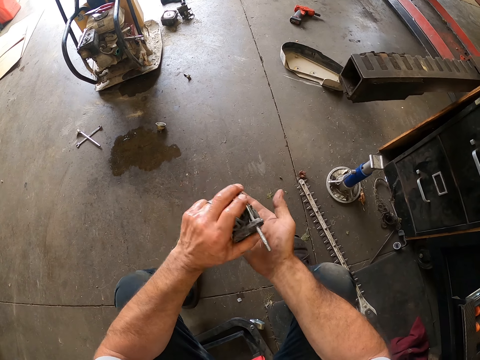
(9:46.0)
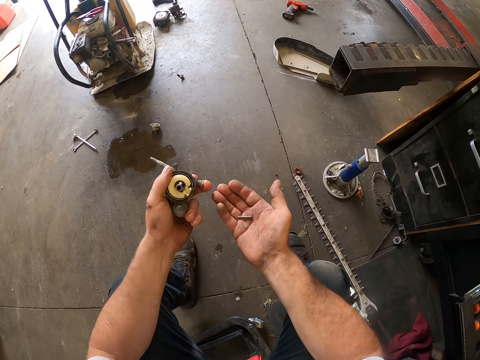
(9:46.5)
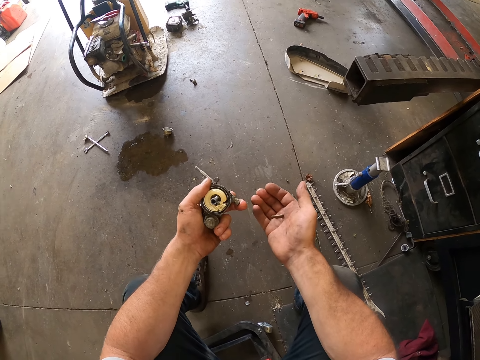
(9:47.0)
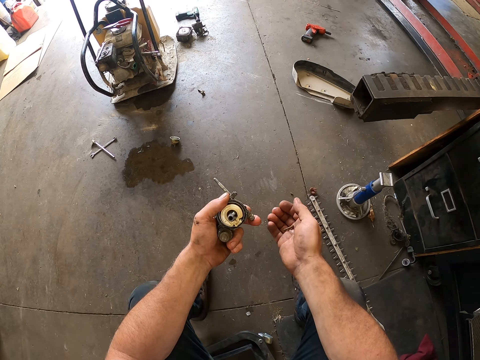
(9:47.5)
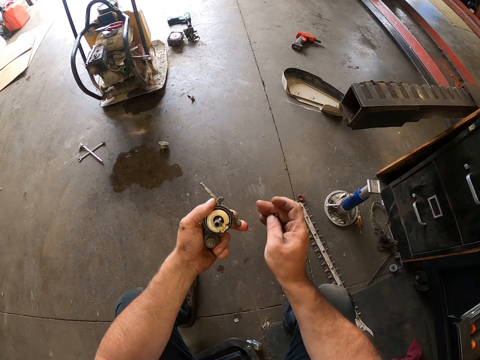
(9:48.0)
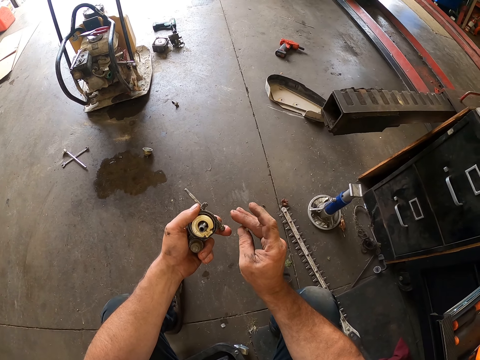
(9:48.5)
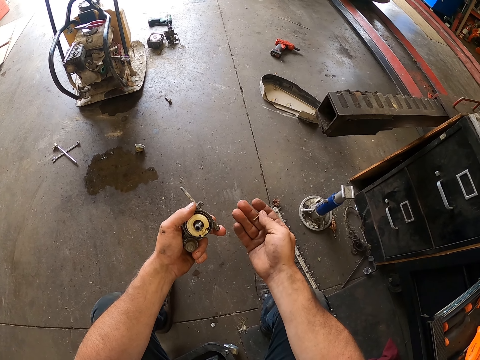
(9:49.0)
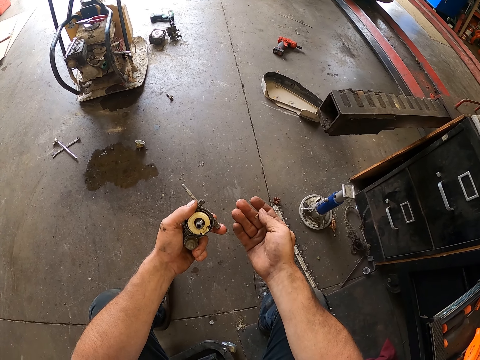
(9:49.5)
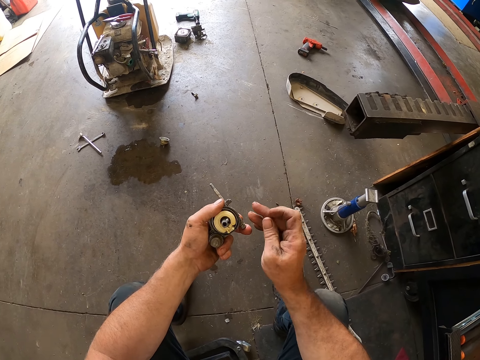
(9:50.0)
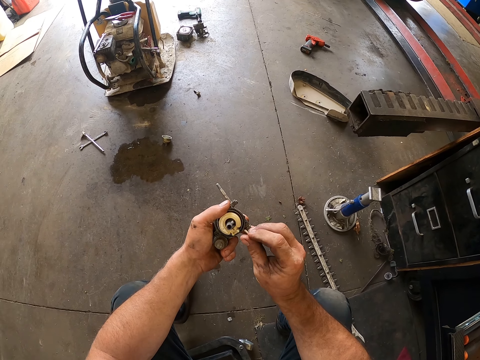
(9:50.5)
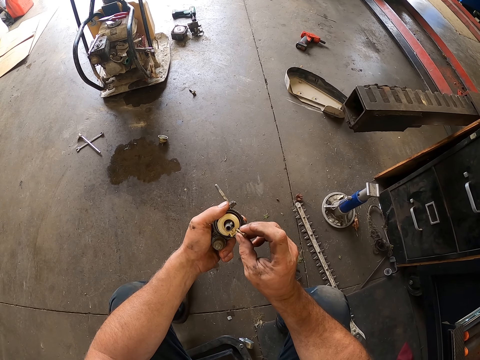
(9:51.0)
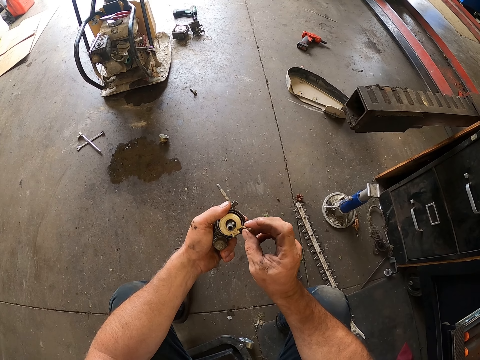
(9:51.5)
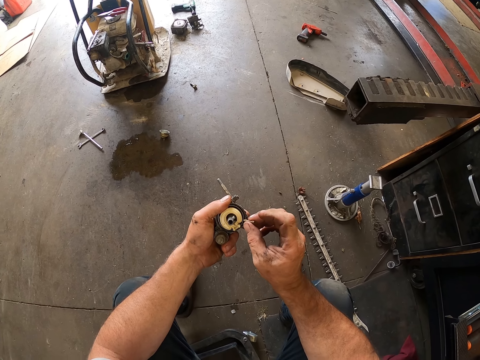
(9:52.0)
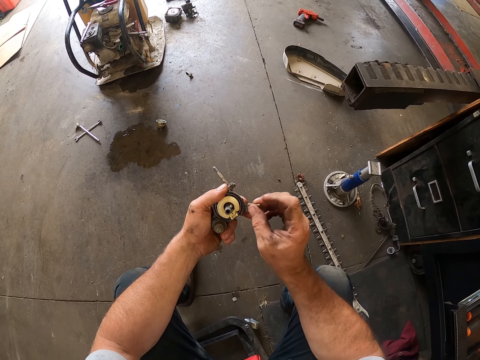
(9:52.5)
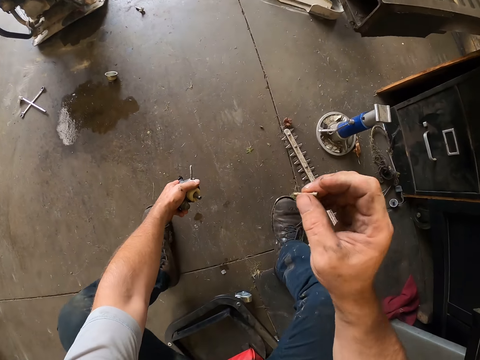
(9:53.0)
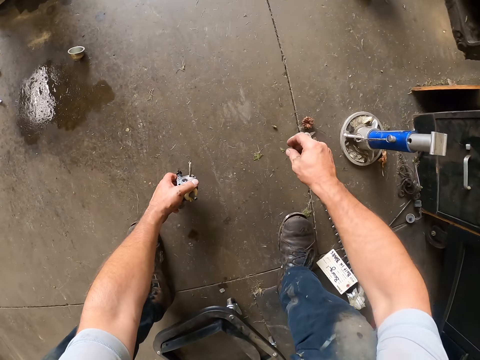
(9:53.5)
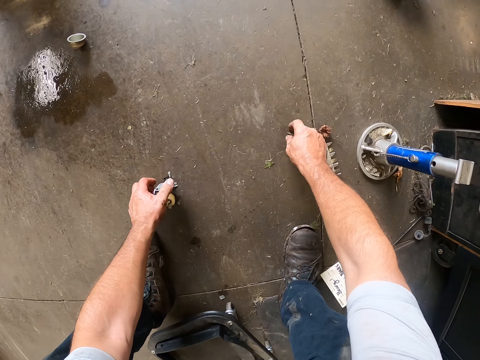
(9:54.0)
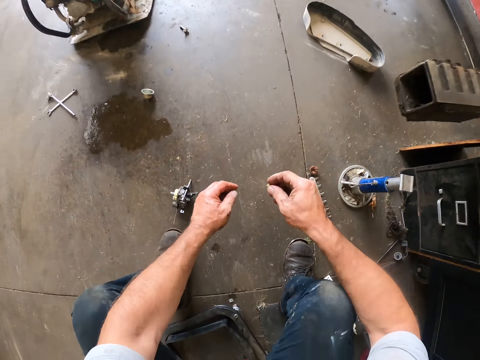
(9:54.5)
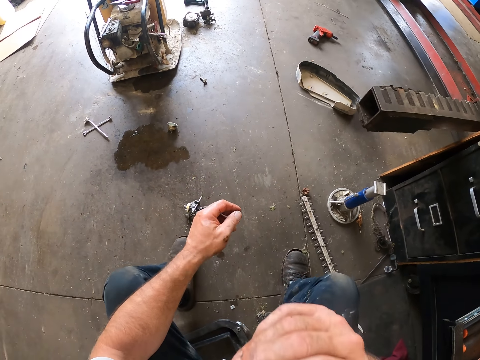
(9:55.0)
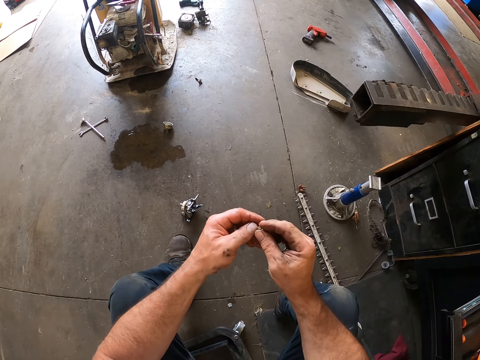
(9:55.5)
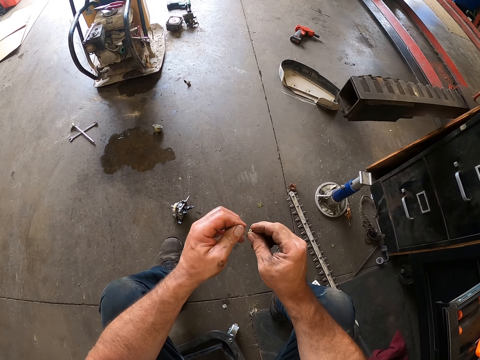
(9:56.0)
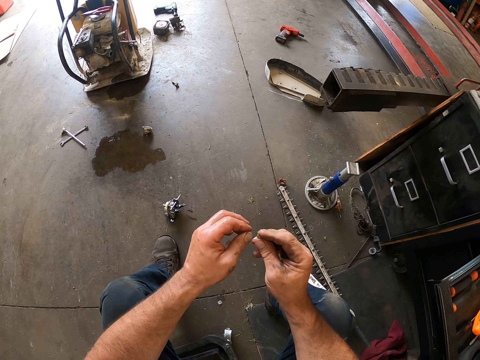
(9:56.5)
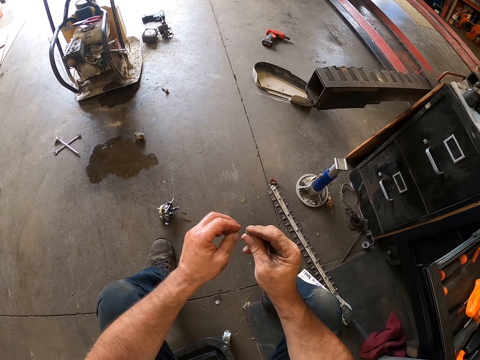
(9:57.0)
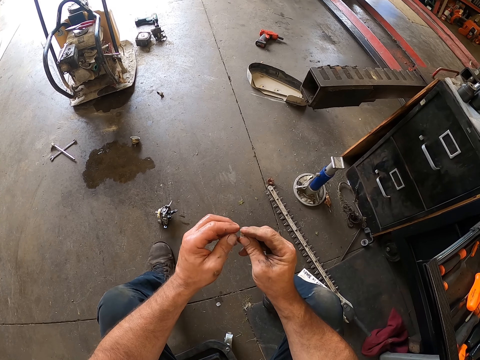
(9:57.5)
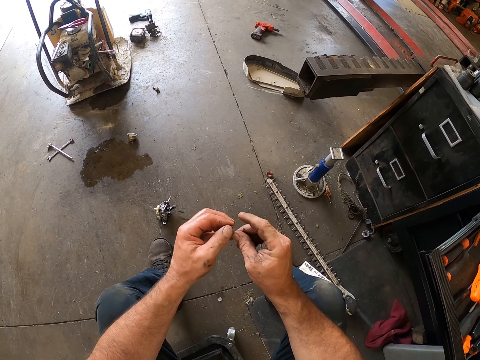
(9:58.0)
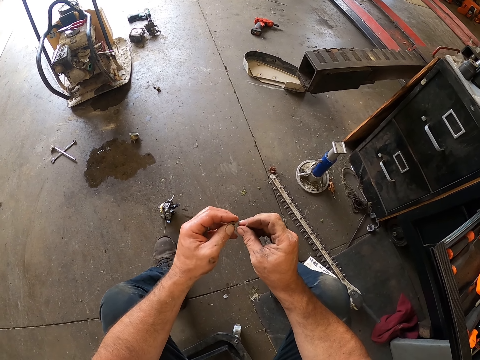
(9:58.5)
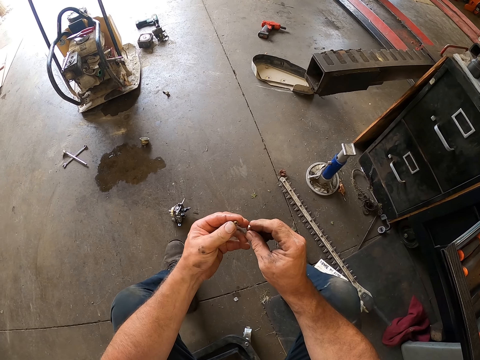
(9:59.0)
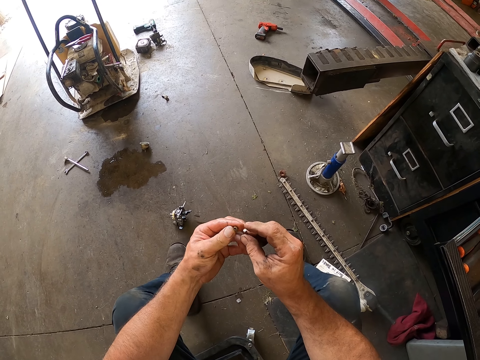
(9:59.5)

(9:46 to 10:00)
The camera wearer puts the screw on the right hand. He shakes out a float pin from the carburetor on his right hand. He looks around. He looks at the screw. He looks at the engine part. He drops the carburetor on the floor with his right hand. He picks the screw from the floor with his right hand. He looks at the screw. He takes the screw to his mouth with his right hand. He removes a dirt from the screw in his right hand with his left hand. He looks at the screw. He passes the screw from his right hand to his left hand. He looks at the screws.

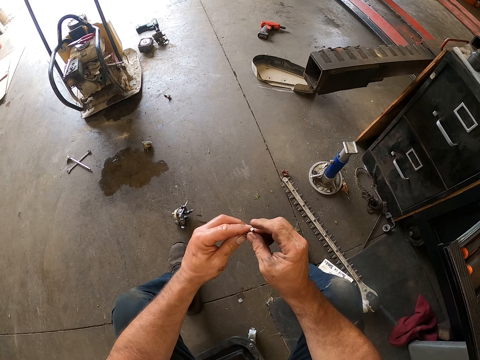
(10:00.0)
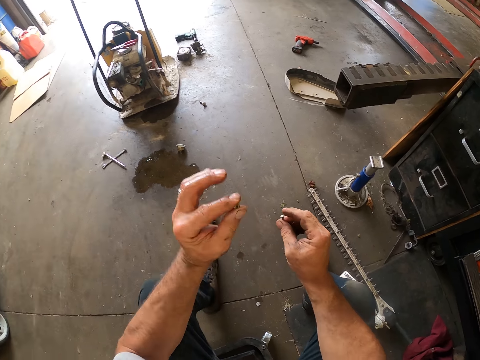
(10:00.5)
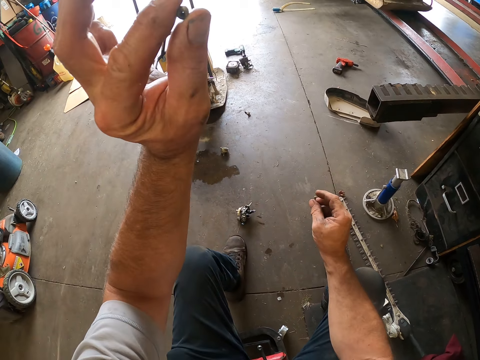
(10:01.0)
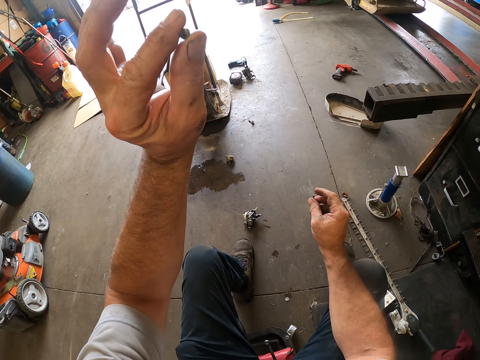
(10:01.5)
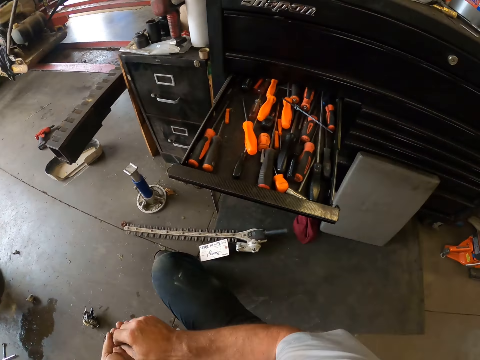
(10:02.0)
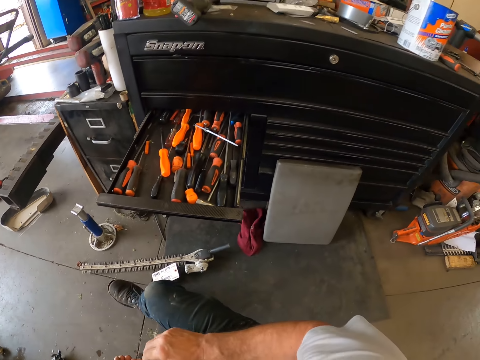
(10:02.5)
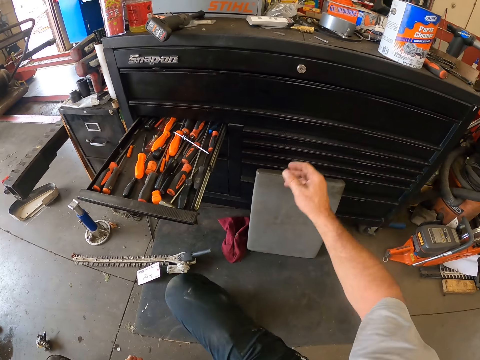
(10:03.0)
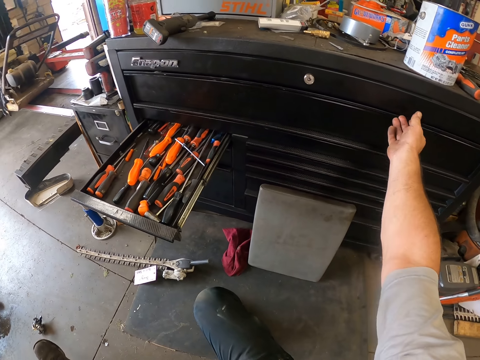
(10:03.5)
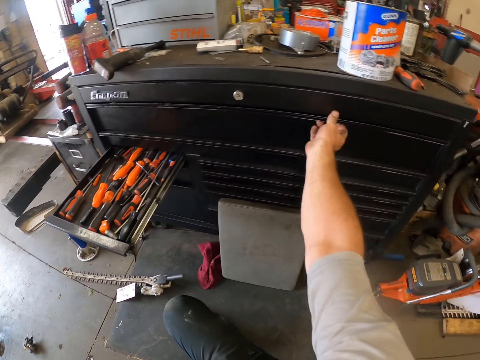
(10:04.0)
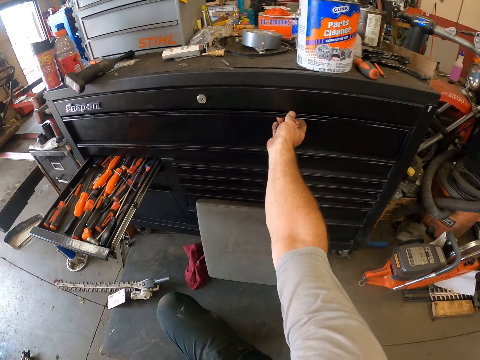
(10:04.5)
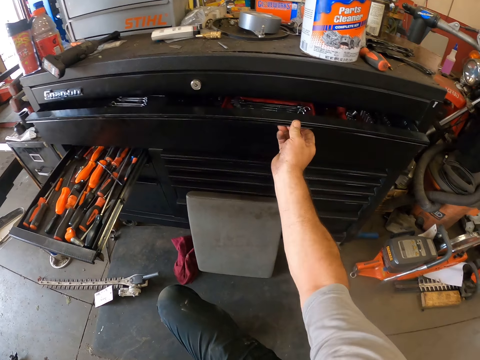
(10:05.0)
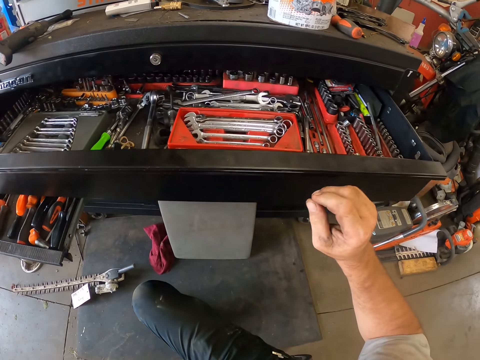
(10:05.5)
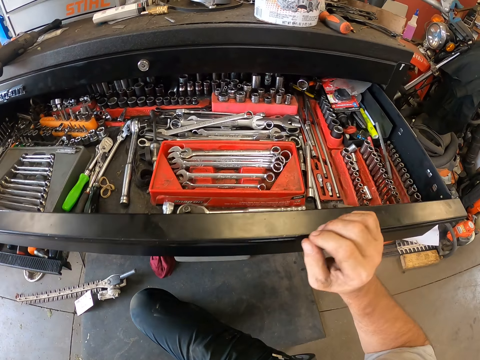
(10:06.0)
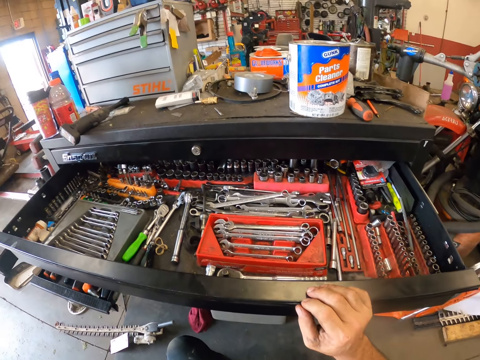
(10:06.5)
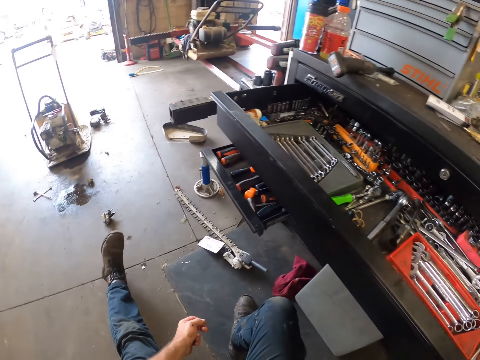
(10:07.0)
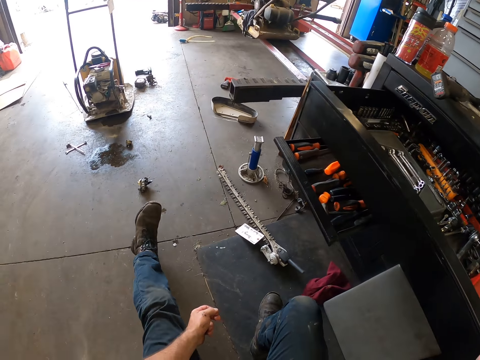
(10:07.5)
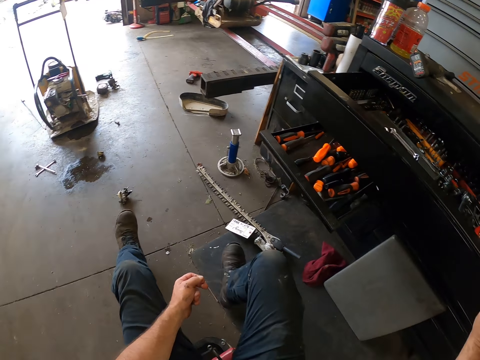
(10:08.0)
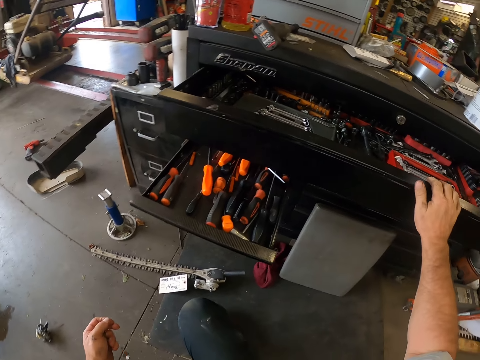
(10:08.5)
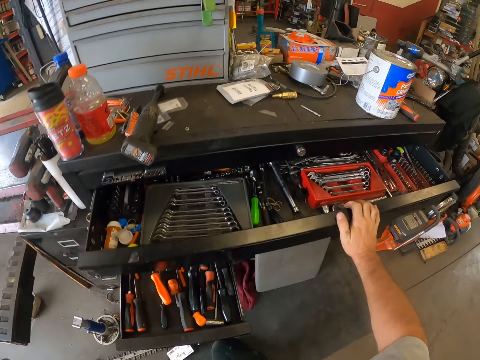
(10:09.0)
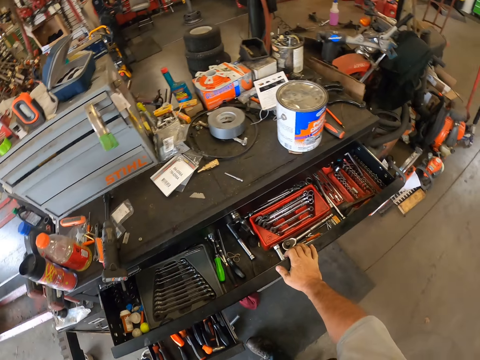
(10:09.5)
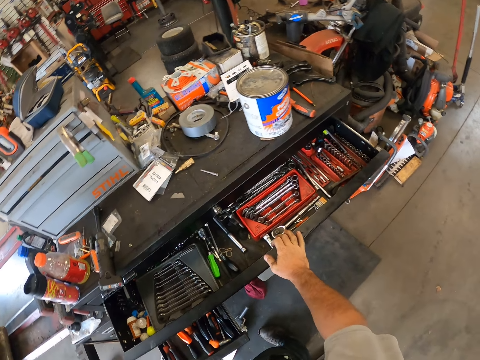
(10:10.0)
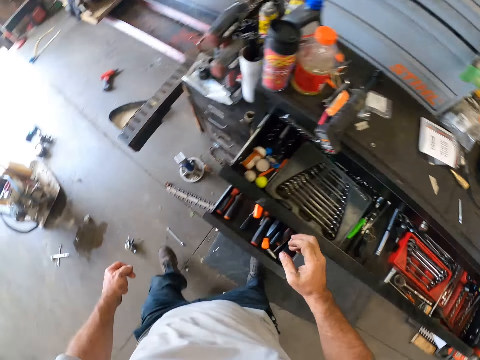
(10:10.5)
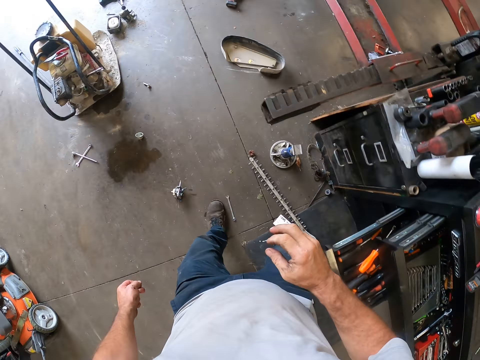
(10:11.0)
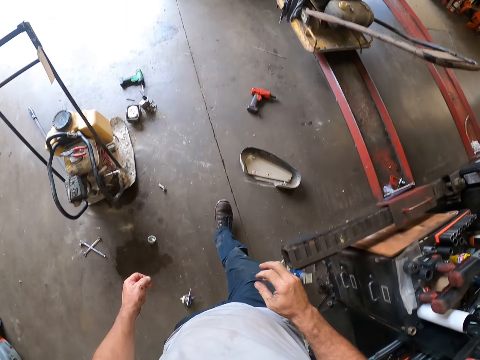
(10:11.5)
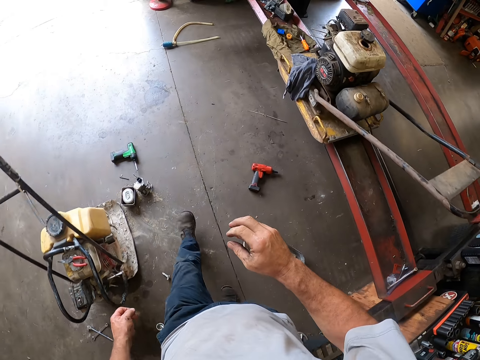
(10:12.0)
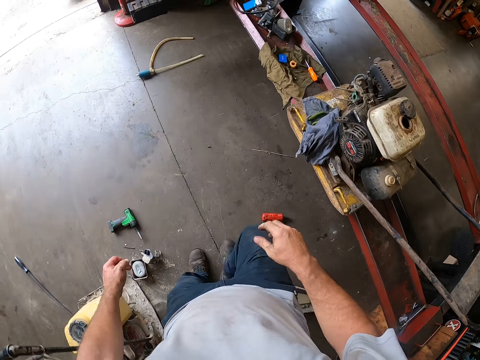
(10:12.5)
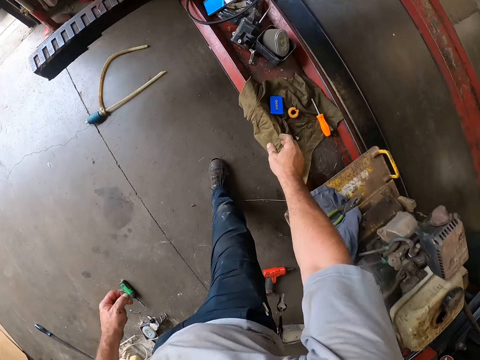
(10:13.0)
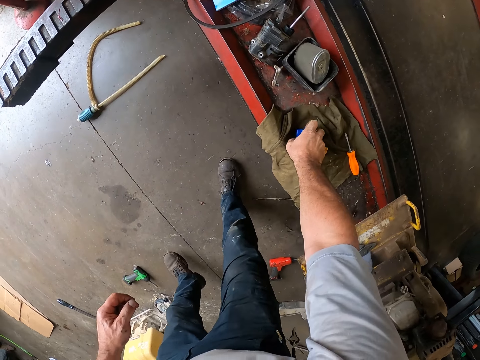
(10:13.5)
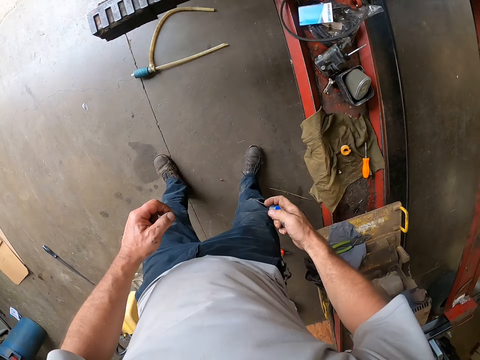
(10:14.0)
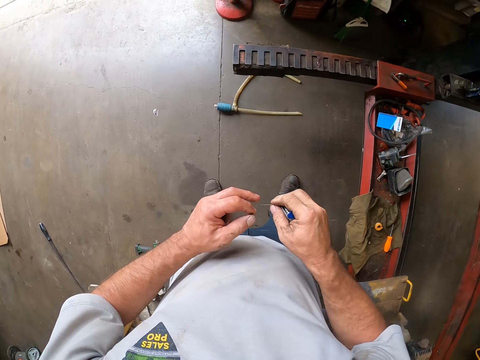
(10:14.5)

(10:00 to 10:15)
The camera wearer raises the screw towards his face with his right hand. He moves the hand. He passes the screw to the left hand. He moves the leg. He touches the tool box with his right hand. He opens the first tool box drawer with his right hand. He touches the first tool box drawer with his right hand. He looks around, moves the legs and stands. He looks around. He walks around. He picks a pin set from a lift with his right hand.
